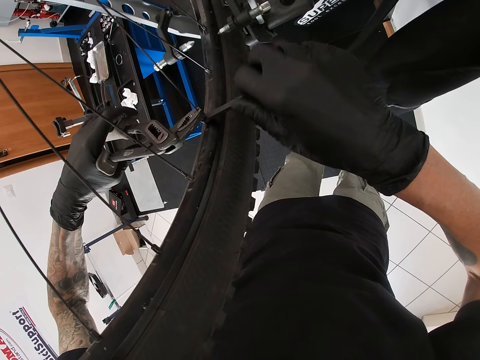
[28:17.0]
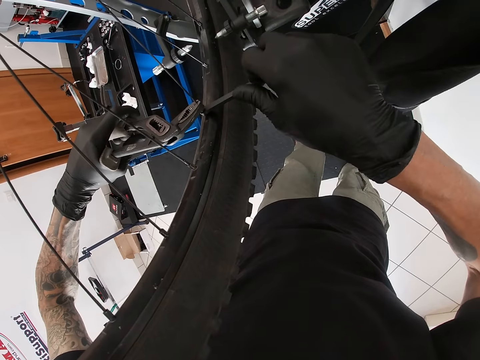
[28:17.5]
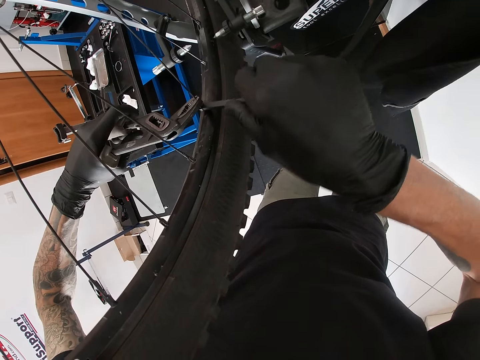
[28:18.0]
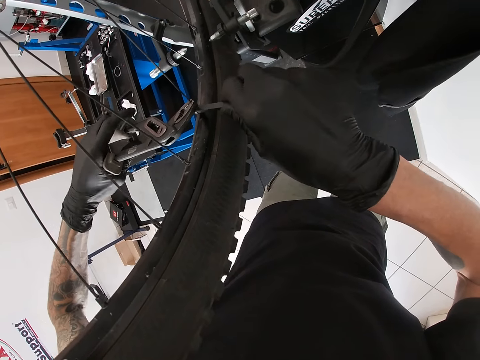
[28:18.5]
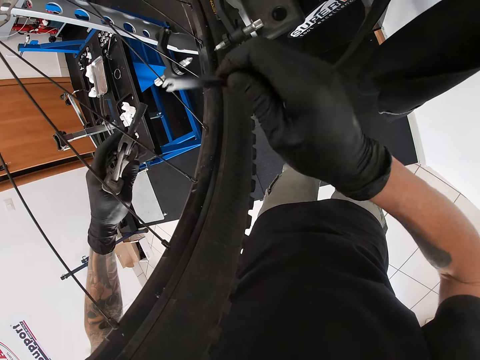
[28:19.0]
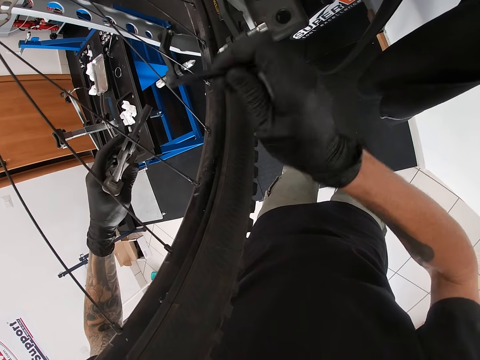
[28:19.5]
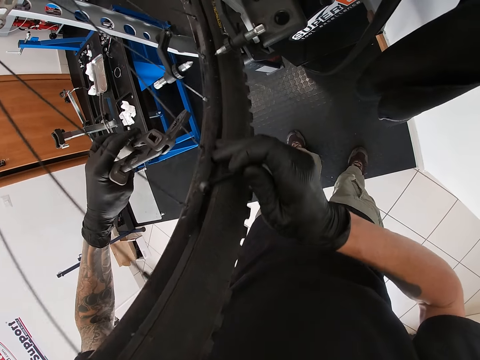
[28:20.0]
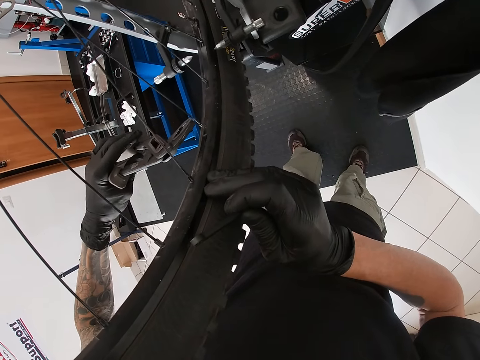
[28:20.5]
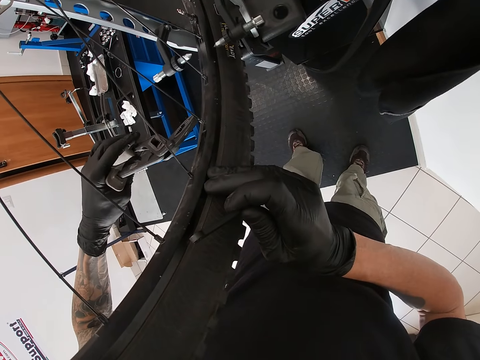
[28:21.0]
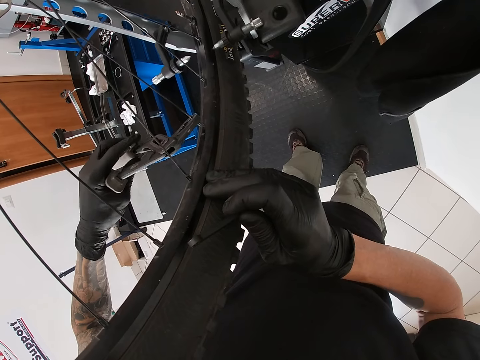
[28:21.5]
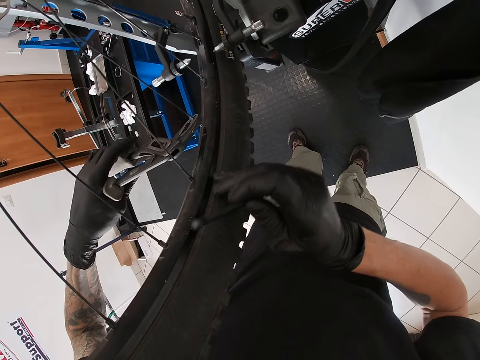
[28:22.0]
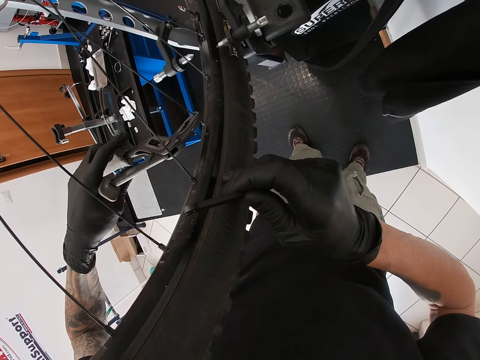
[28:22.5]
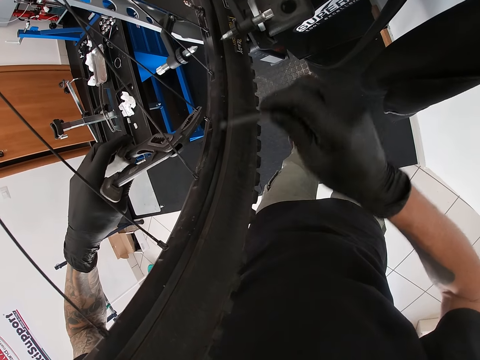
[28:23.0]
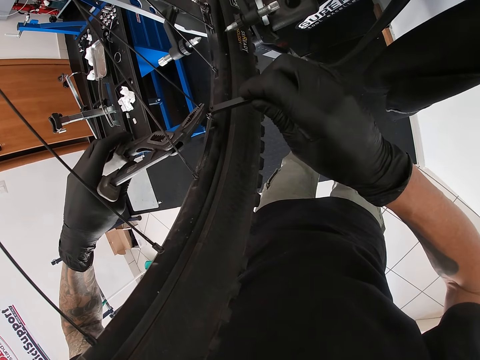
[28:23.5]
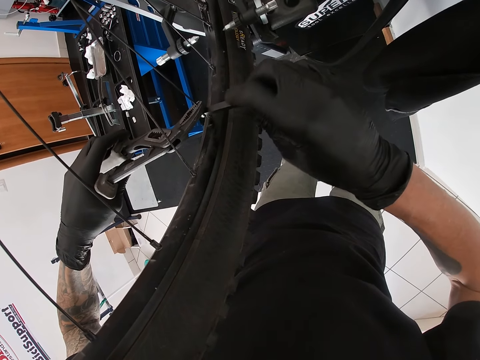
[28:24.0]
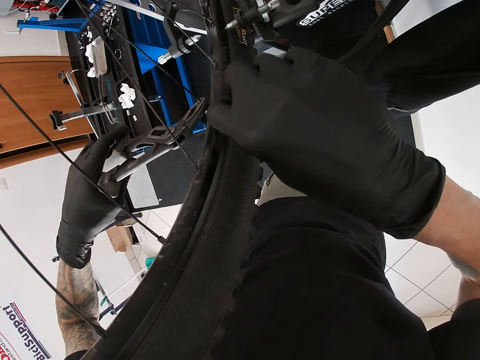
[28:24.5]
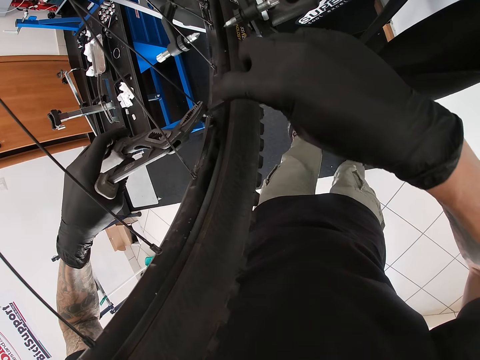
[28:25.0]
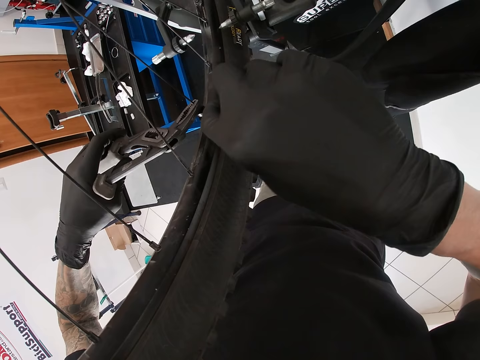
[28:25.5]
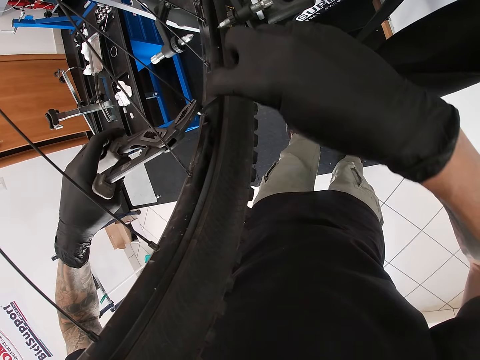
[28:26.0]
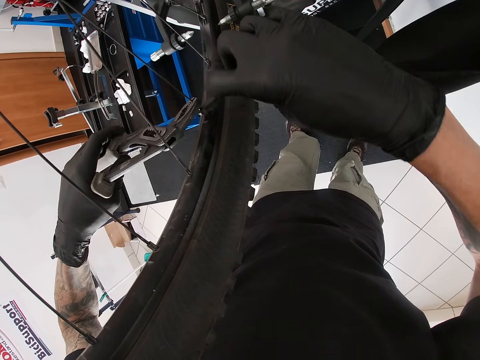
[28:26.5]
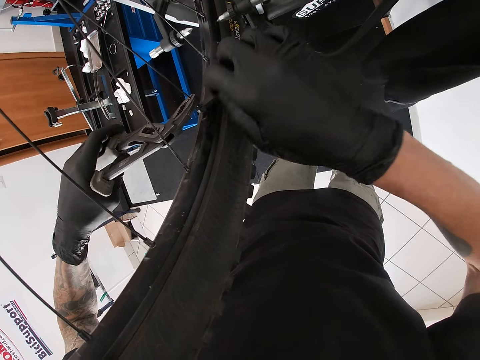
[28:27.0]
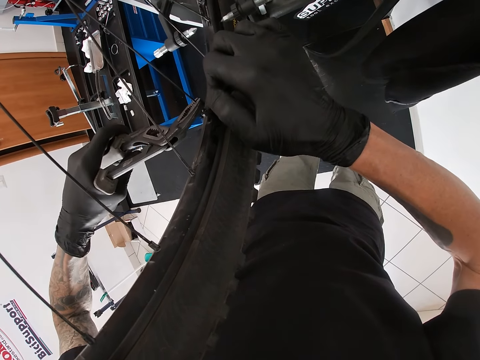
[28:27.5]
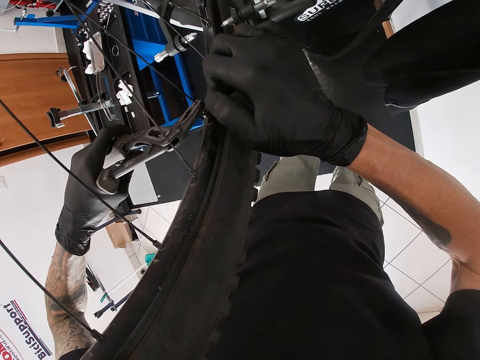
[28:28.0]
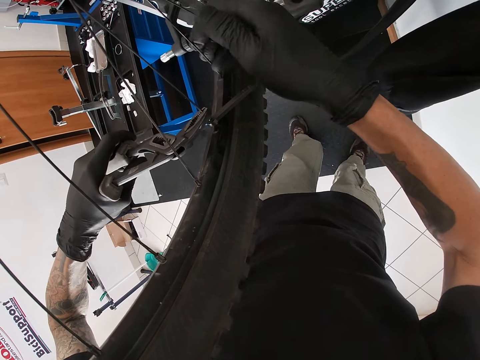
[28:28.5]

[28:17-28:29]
The camera wearer tightens the nut. He knocks the spoke. He holds down the spoke with the pair of pliers in his left hand. He tightens the spoke nipple with the spoke wrench in his right hand.

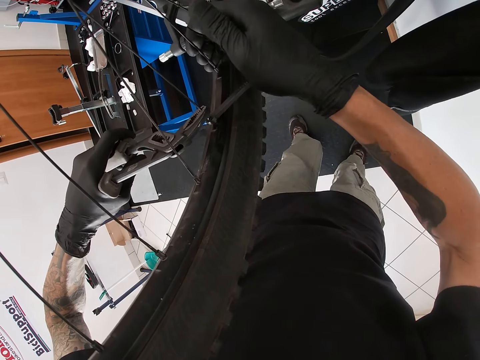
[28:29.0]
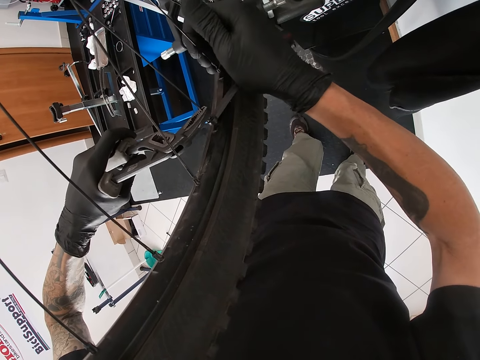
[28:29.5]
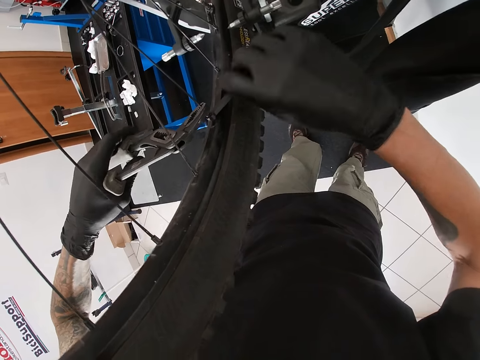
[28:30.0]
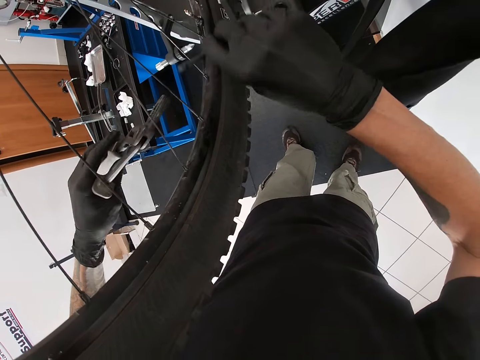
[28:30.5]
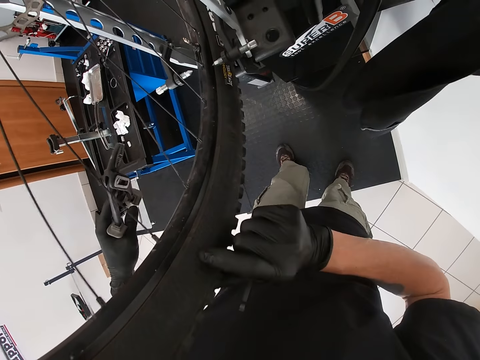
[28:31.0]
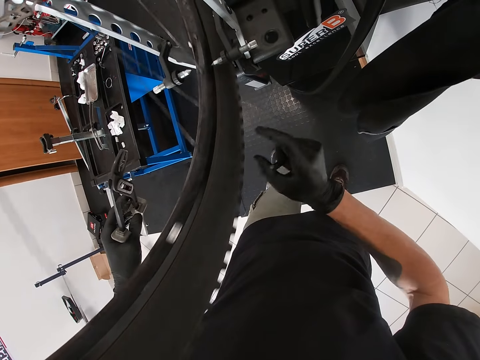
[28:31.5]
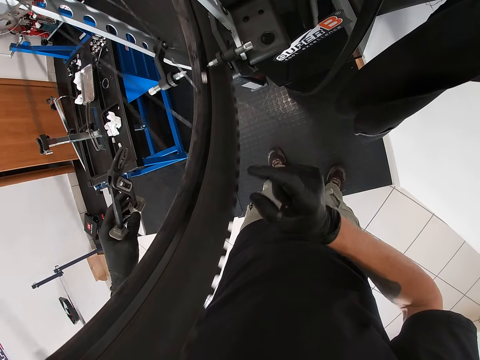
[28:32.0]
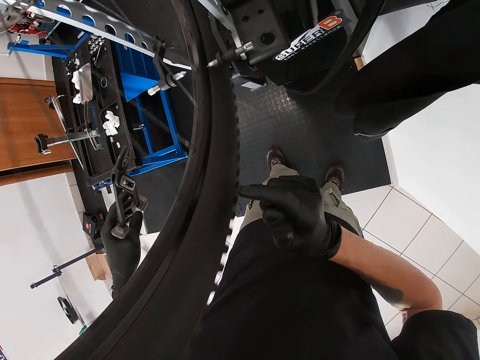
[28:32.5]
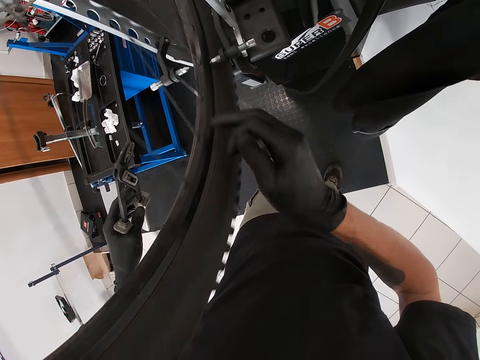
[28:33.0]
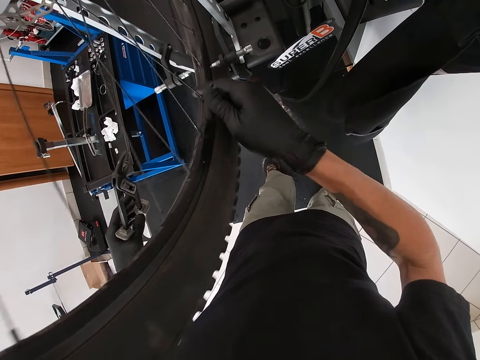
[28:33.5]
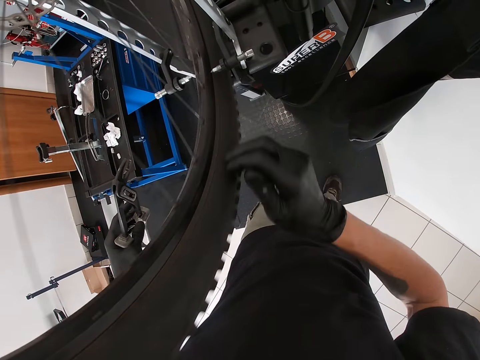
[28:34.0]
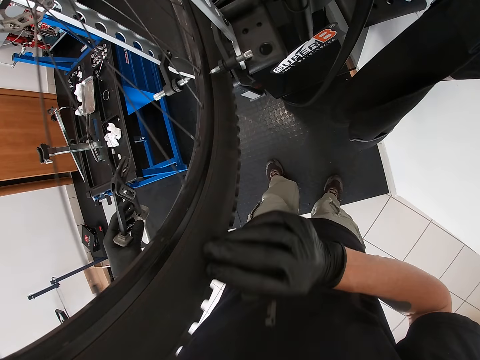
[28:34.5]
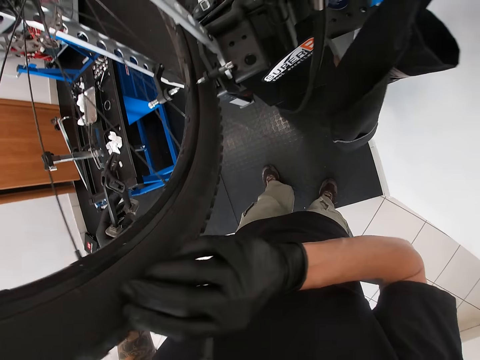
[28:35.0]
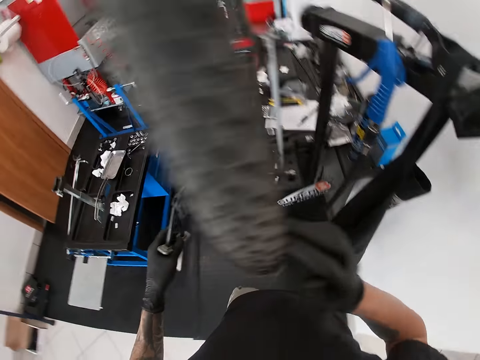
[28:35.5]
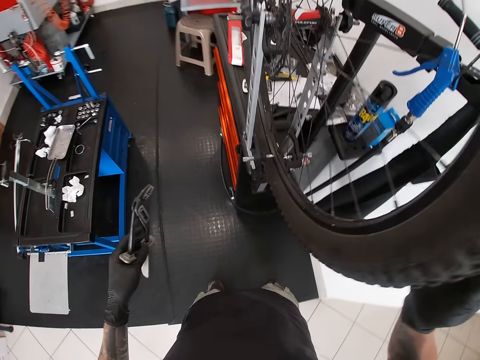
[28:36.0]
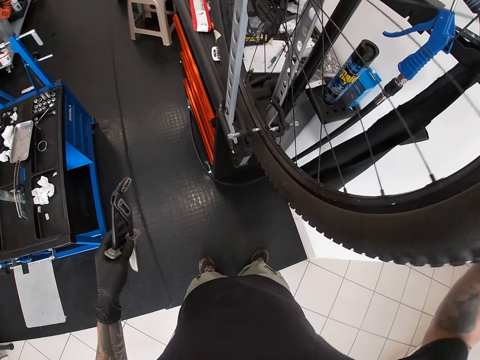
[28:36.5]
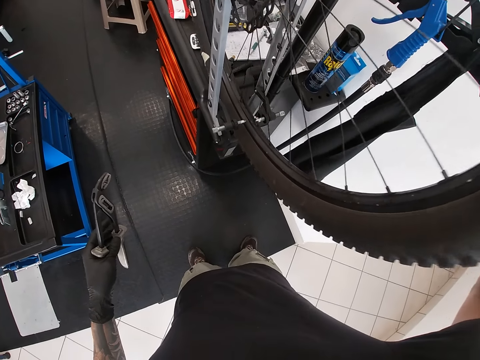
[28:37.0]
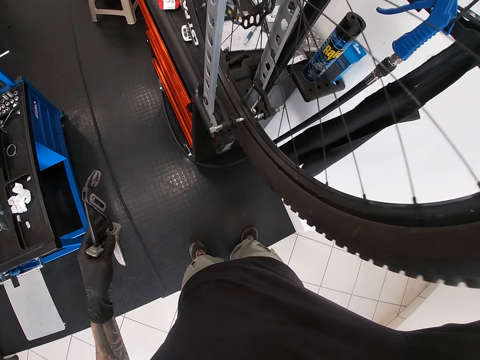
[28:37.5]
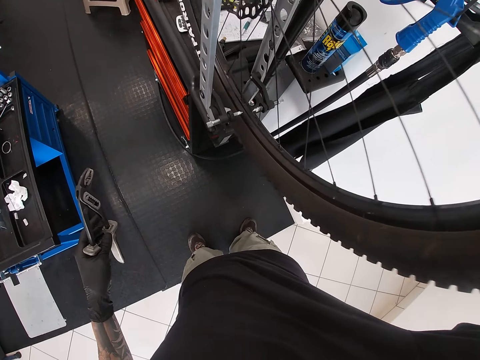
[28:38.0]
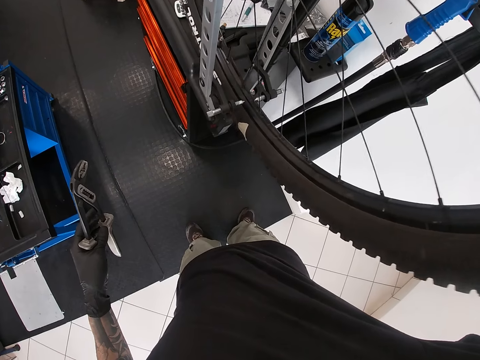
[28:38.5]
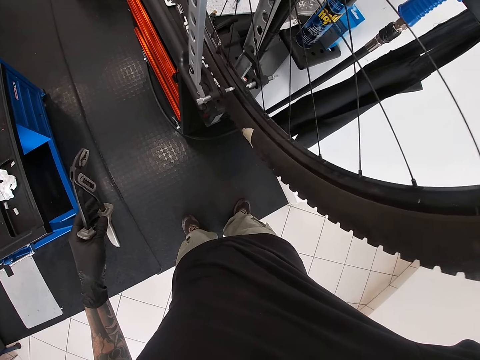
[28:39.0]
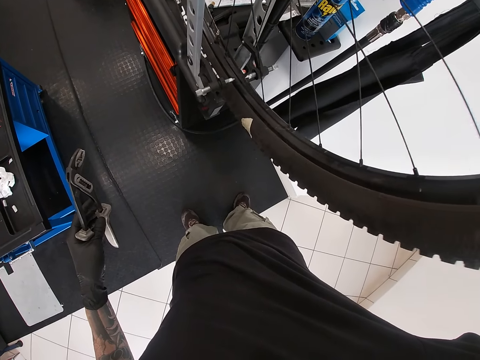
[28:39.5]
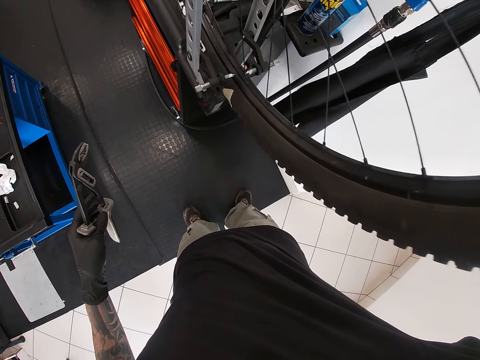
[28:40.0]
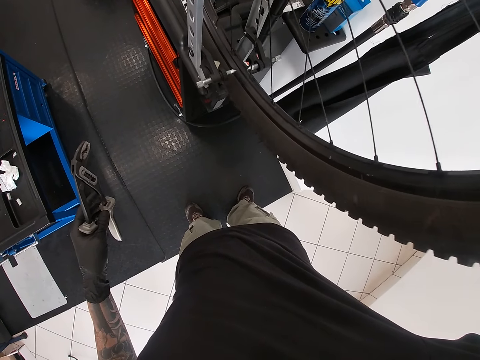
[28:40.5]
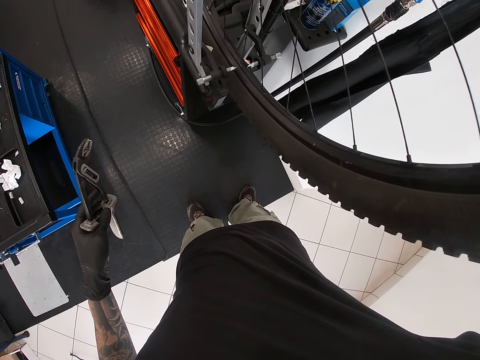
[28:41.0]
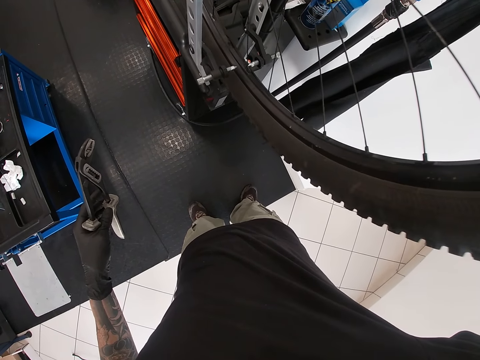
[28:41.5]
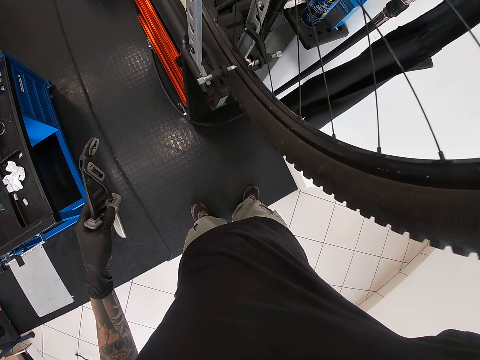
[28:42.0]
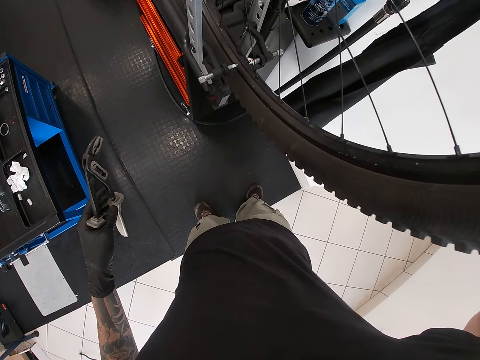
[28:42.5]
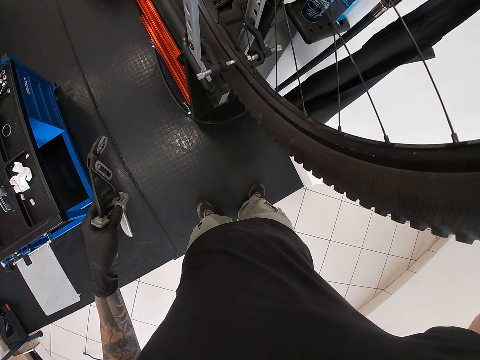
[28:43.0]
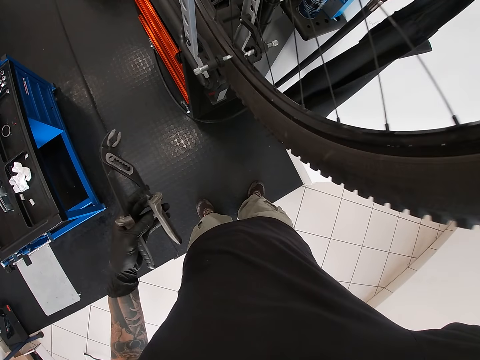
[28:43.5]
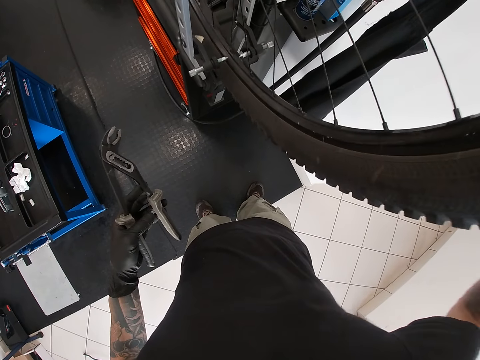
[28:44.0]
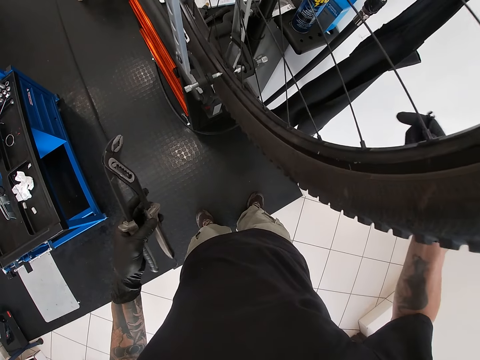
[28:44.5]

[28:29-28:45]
The camera wearer spins the tire with his right hand.
